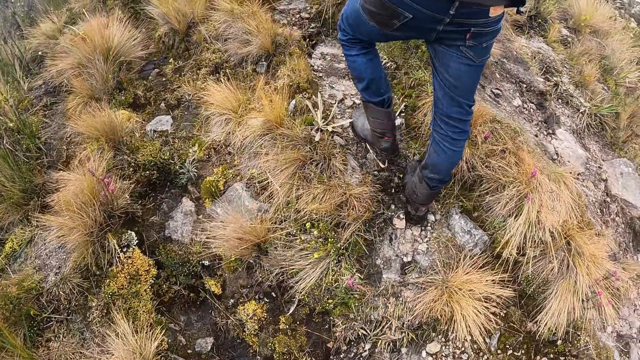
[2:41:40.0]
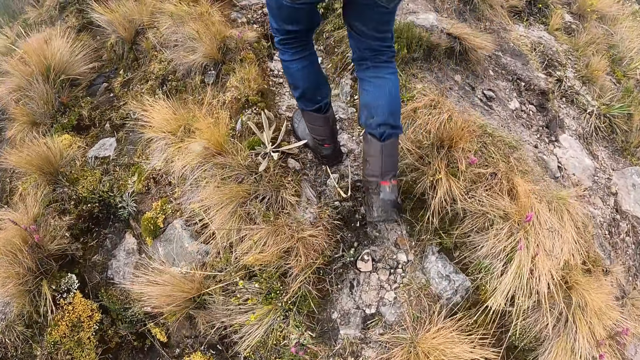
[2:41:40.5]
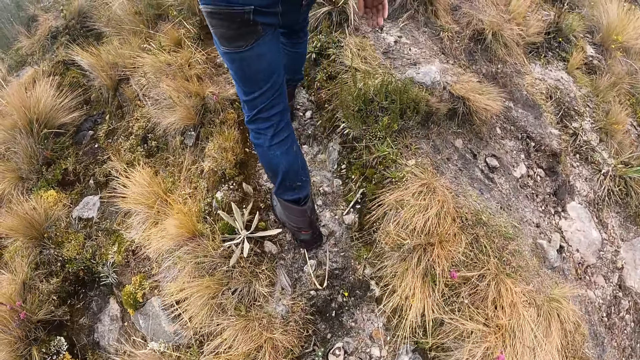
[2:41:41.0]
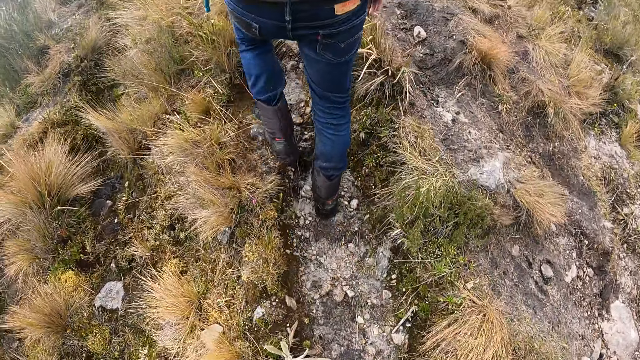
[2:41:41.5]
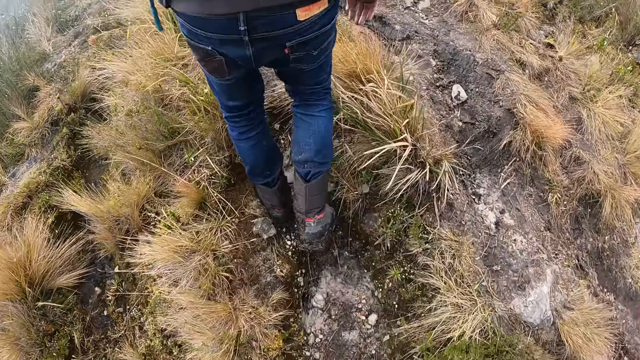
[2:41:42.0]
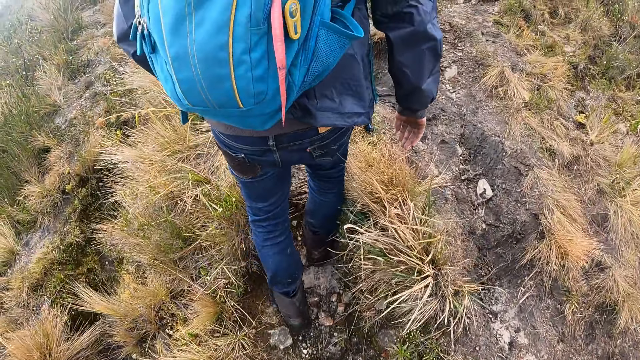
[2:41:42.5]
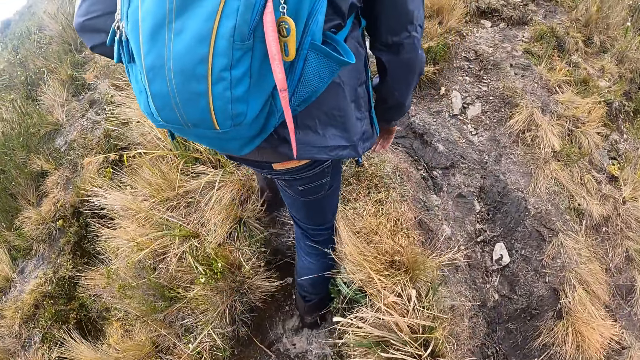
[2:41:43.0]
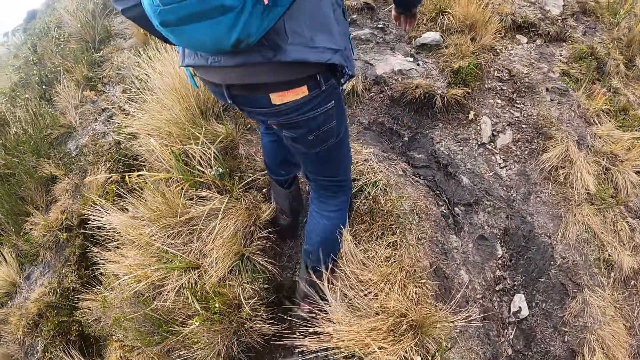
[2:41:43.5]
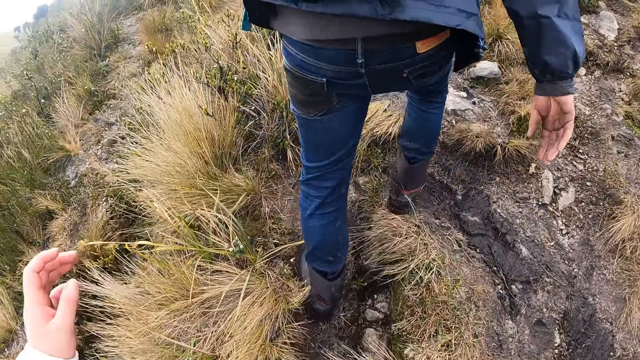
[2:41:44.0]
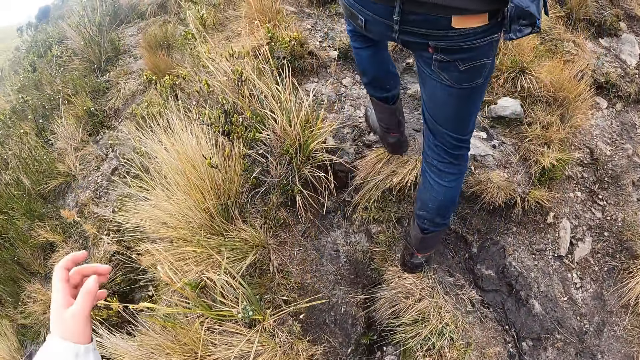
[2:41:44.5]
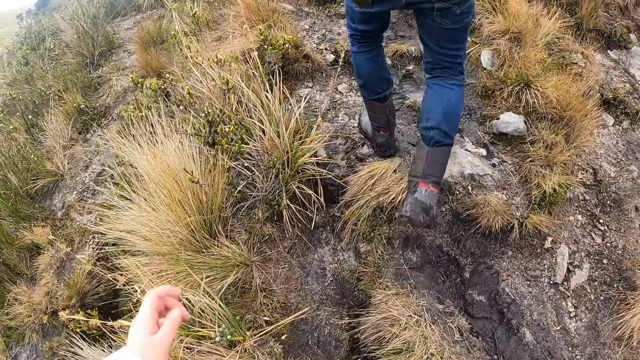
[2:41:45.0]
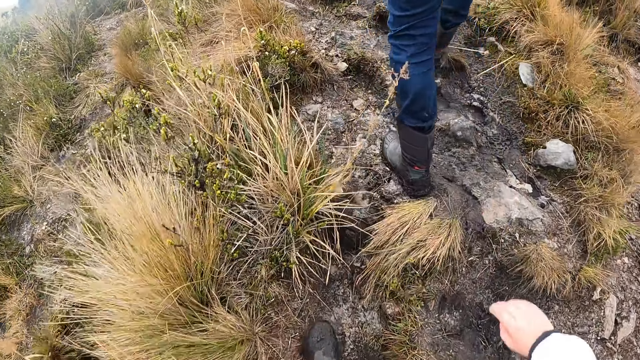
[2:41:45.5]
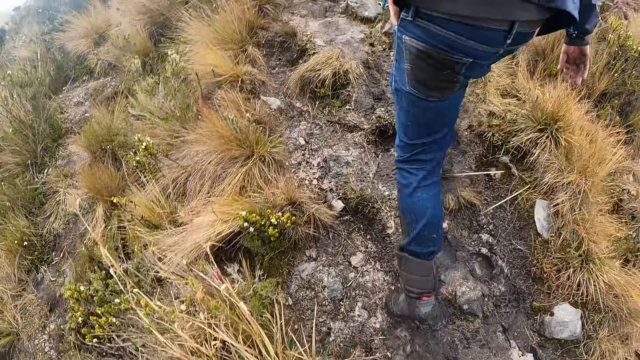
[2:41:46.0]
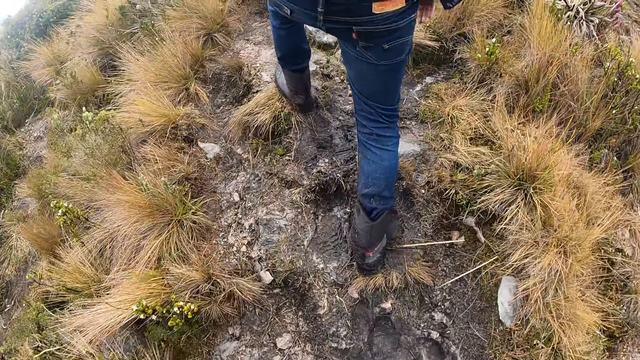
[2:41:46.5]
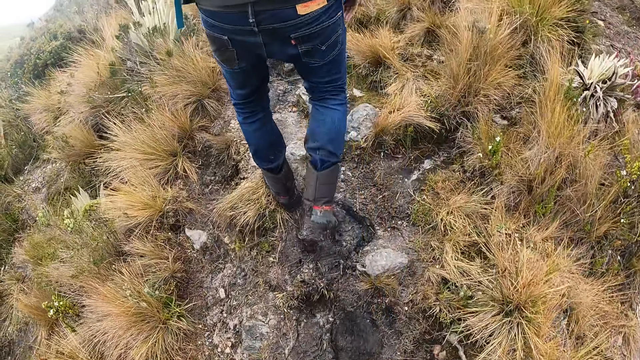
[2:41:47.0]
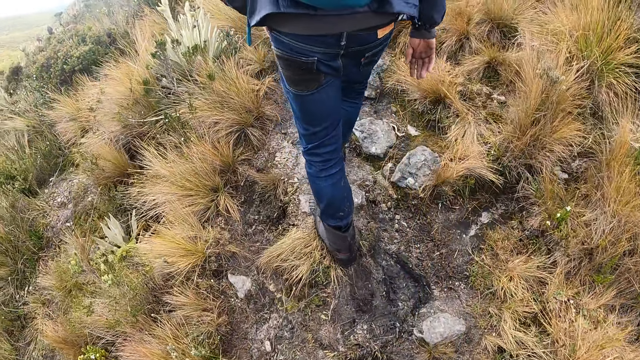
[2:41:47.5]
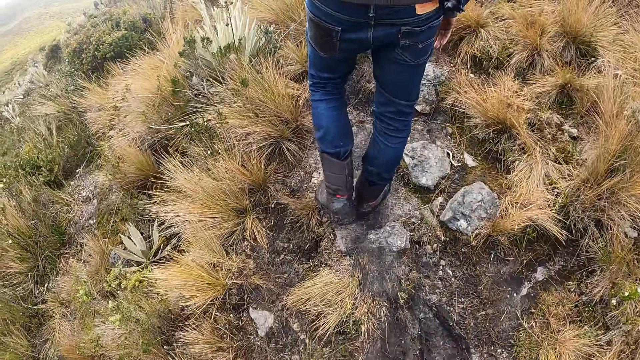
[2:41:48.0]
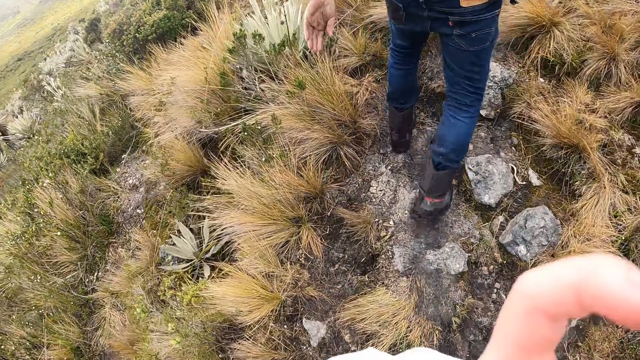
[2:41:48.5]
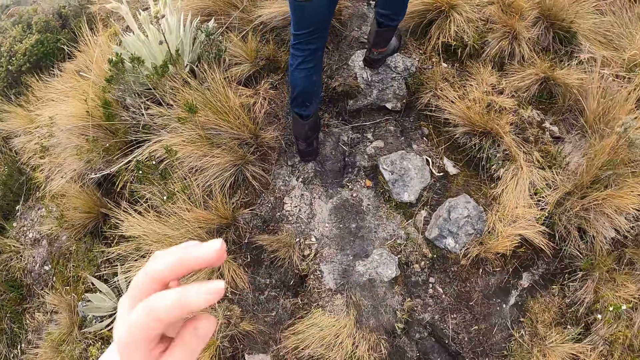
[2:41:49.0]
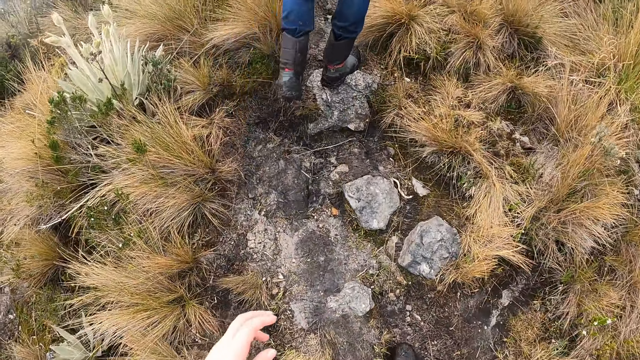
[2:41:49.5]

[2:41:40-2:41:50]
The camera wearer moves the hands.

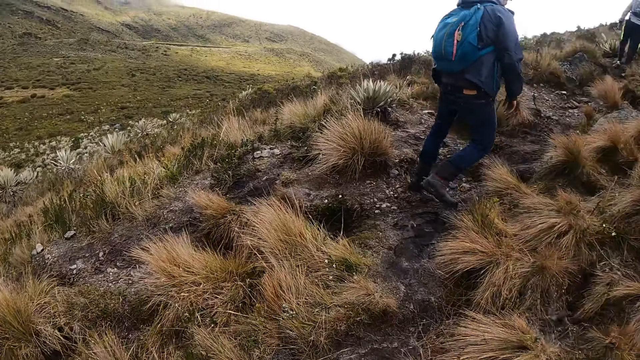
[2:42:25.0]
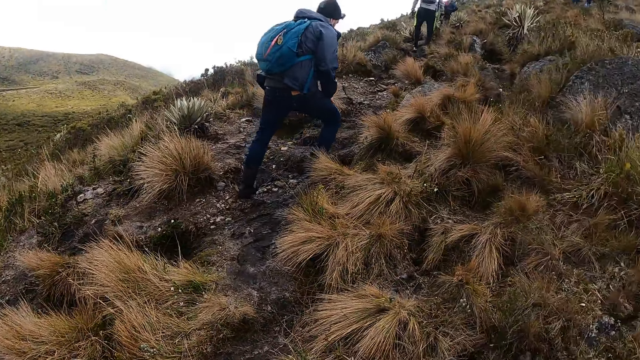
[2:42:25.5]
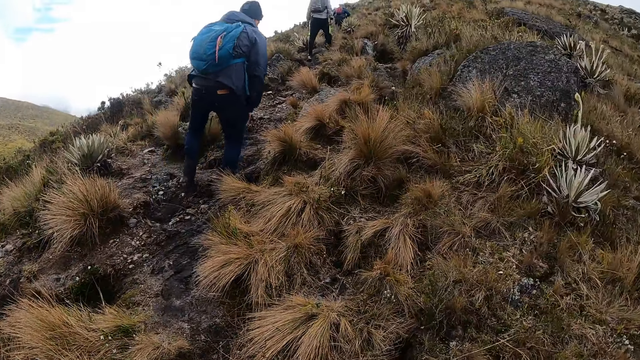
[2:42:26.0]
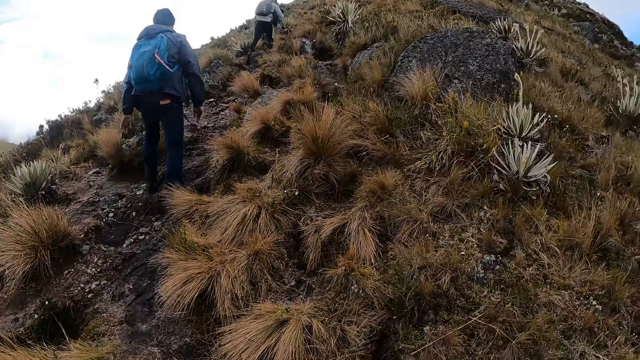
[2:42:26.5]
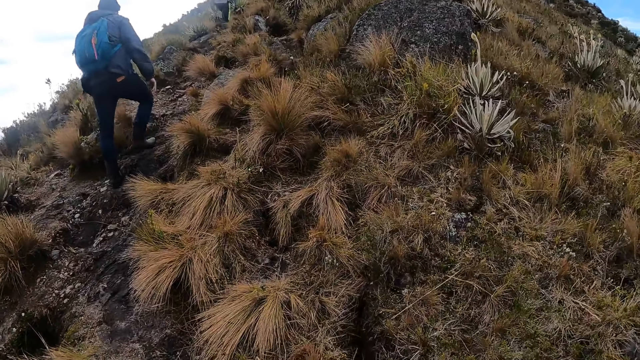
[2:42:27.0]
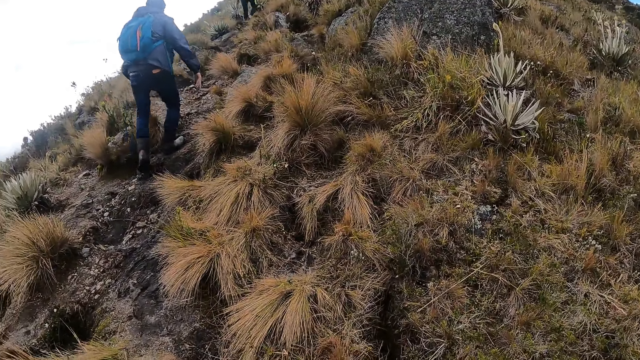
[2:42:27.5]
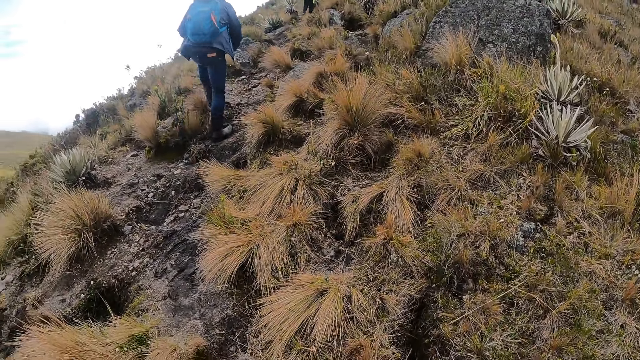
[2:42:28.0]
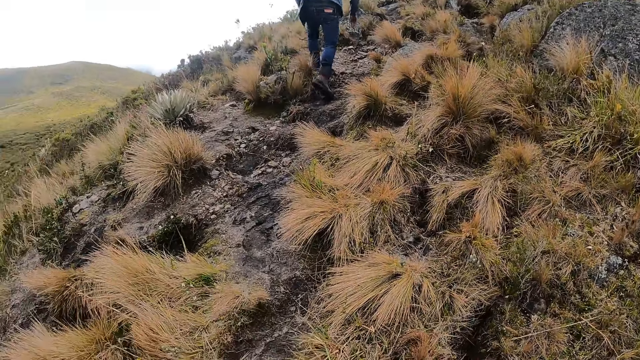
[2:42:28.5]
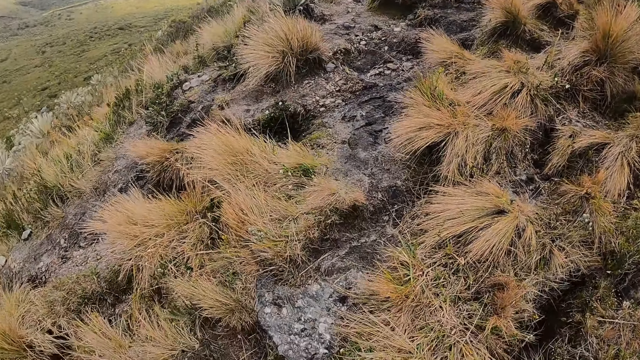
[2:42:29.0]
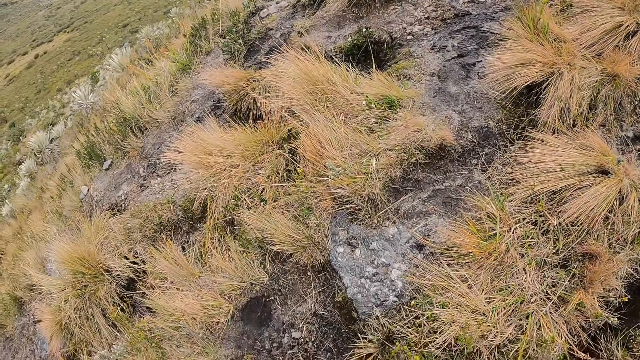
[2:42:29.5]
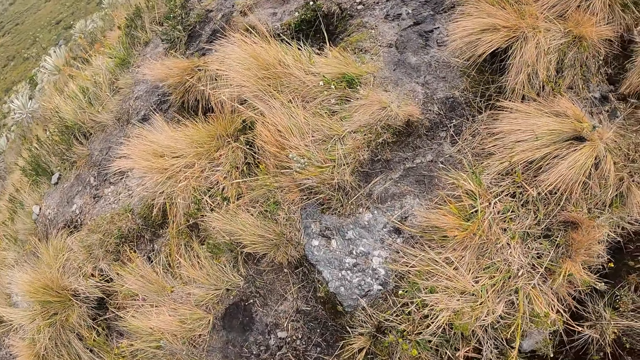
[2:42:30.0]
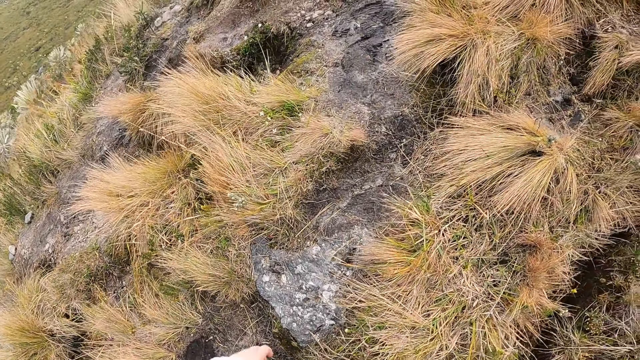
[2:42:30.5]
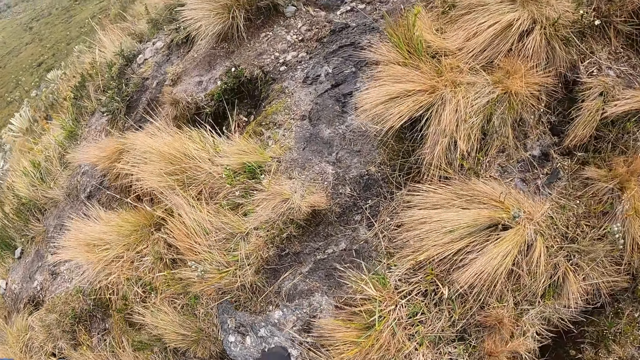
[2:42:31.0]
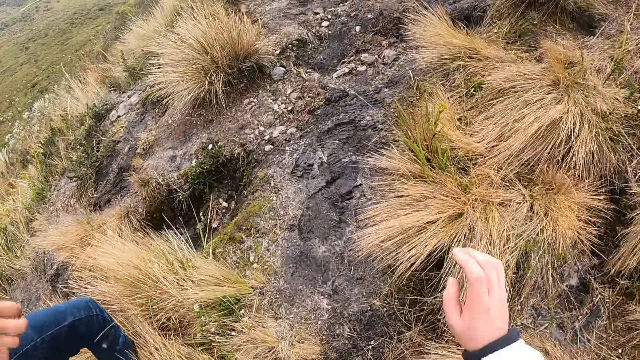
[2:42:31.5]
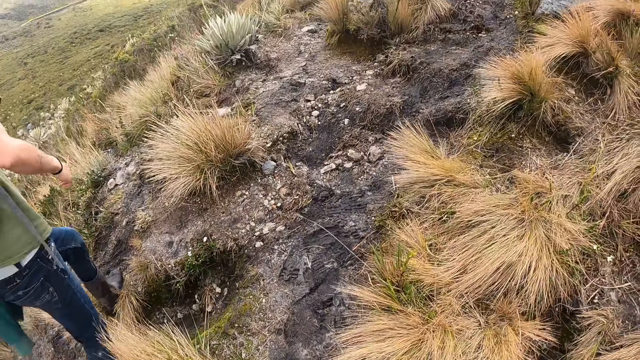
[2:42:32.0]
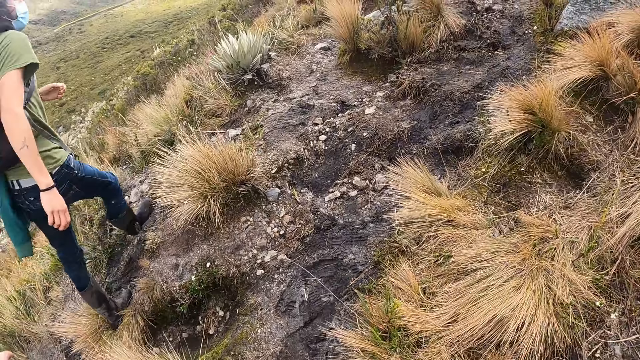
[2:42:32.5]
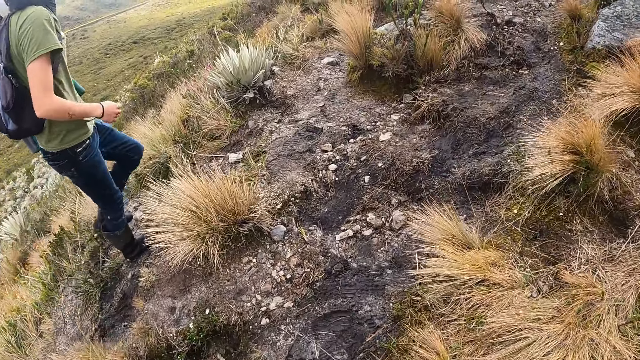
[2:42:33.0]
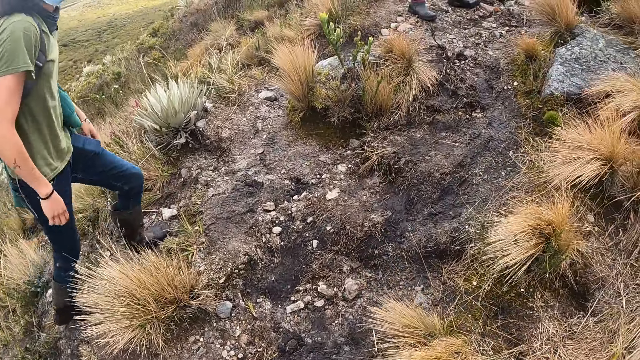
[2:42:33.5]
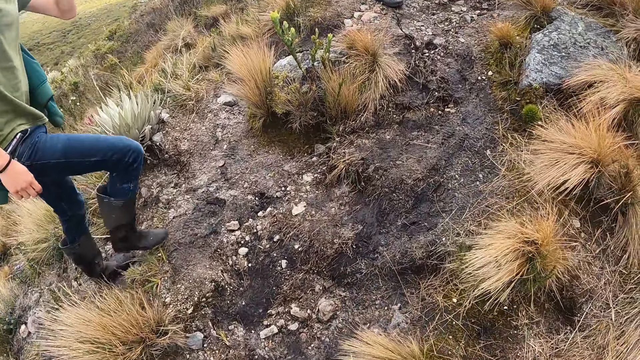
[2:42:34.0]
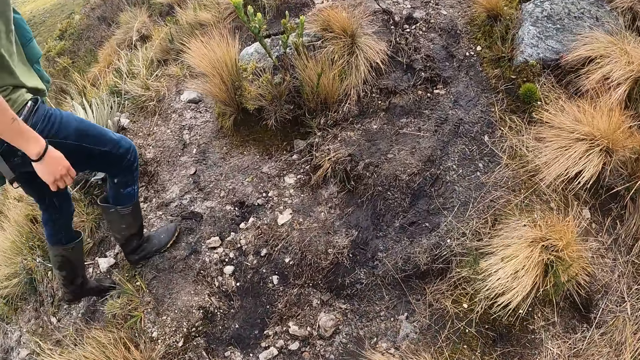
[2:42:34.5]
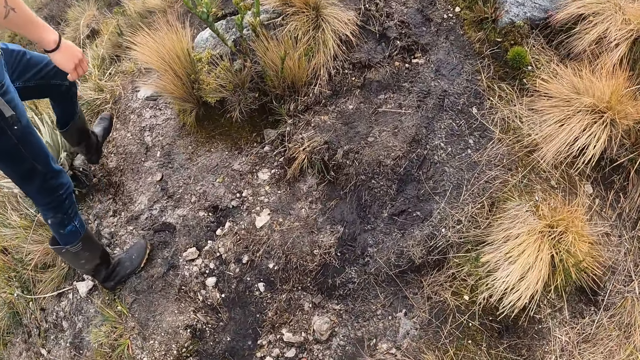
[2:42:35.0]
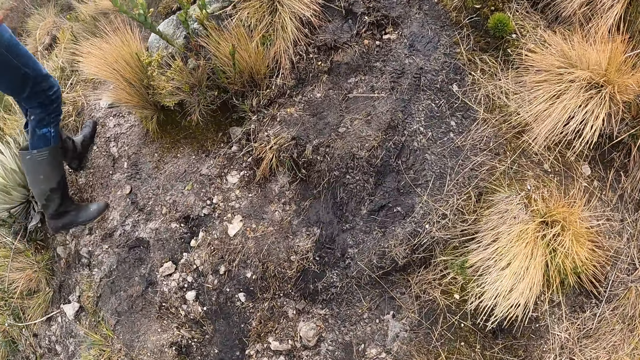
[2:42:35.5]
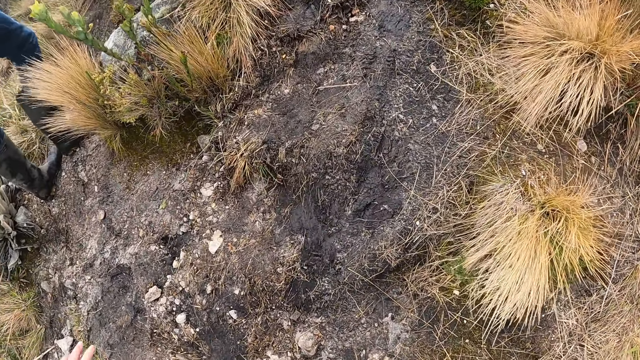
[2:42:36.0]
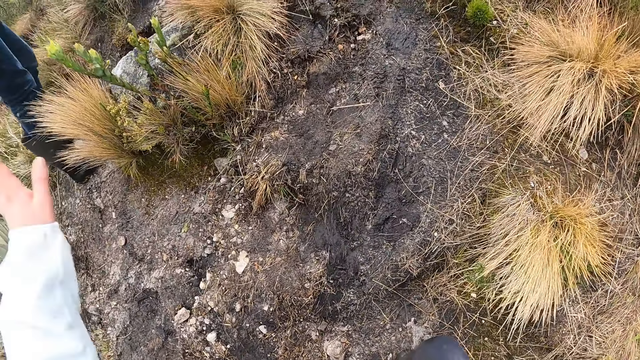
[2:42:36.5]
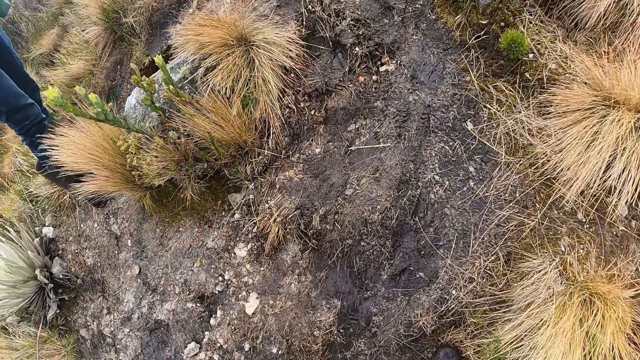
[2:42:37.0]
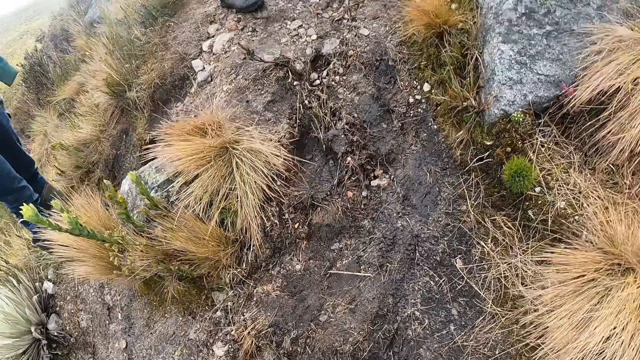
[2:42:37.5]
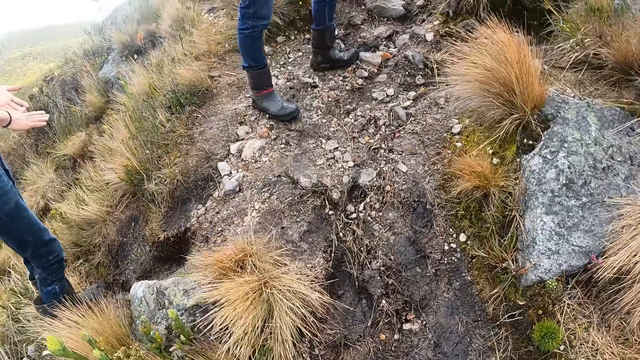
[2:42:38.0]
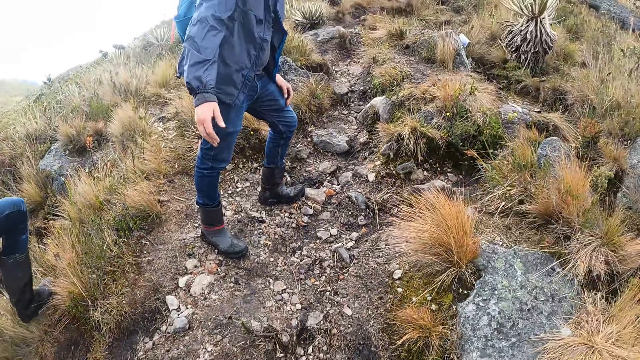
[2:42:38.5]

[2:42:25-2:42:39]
A man walks up the hill. Another man walks up the hill. The camera wearer gestures with his left hand.
